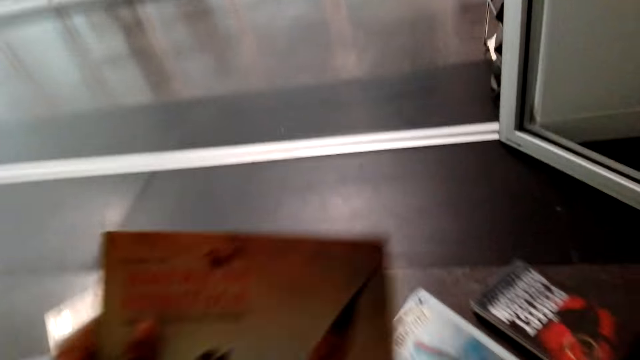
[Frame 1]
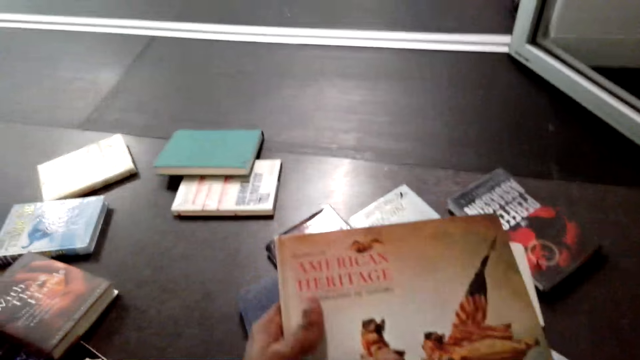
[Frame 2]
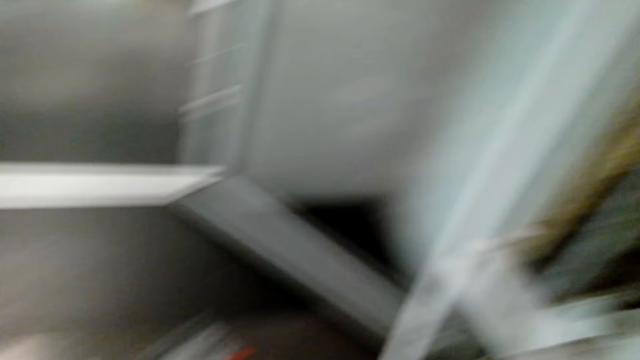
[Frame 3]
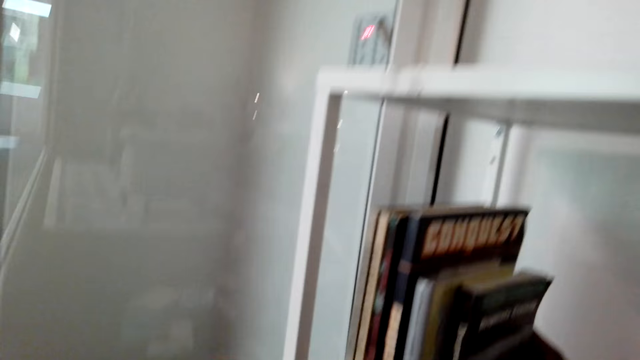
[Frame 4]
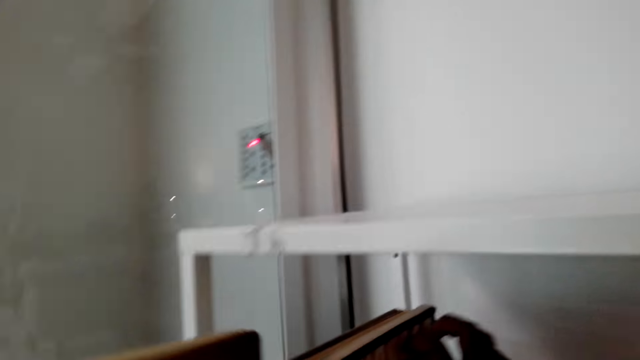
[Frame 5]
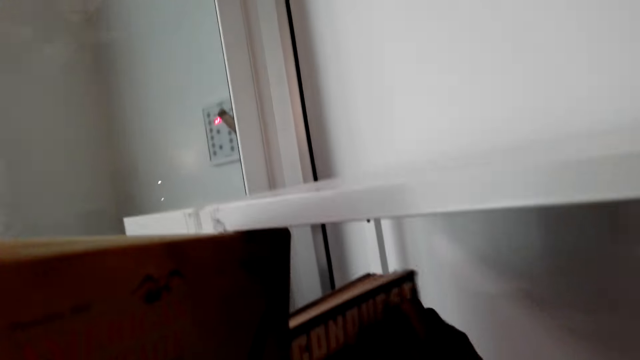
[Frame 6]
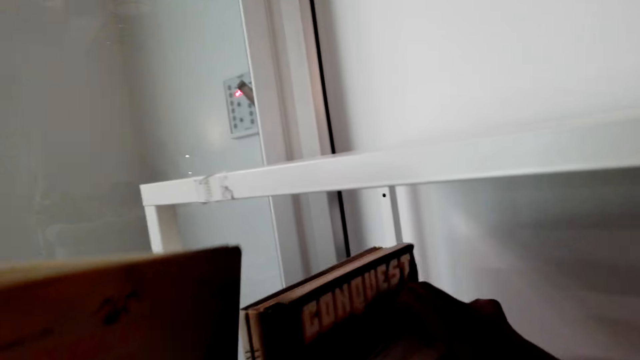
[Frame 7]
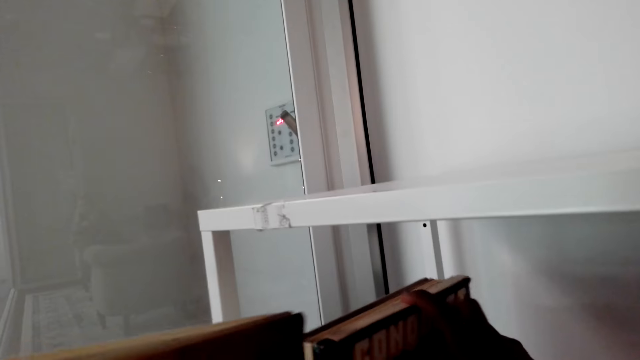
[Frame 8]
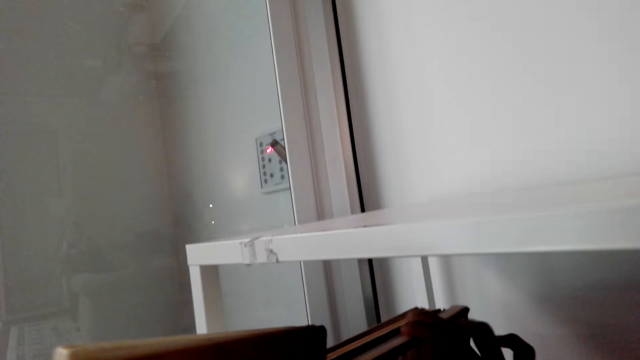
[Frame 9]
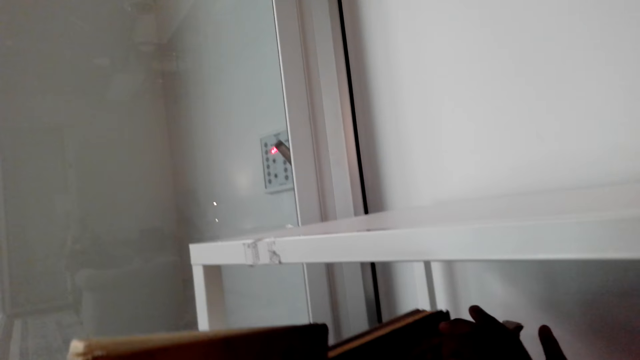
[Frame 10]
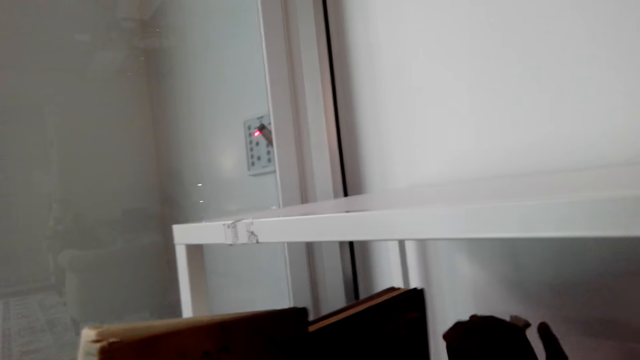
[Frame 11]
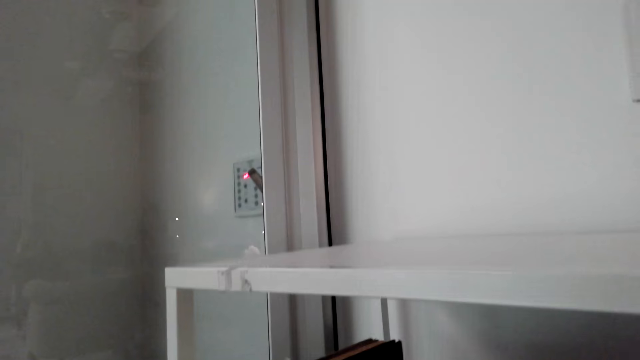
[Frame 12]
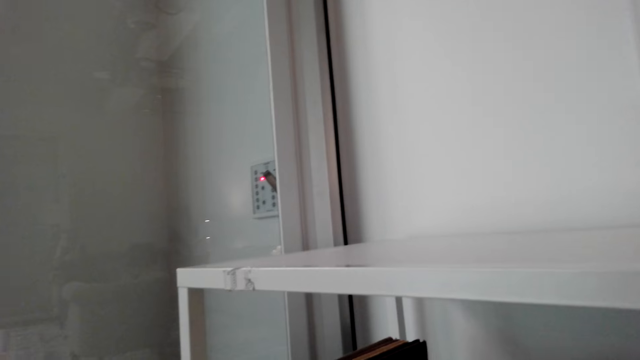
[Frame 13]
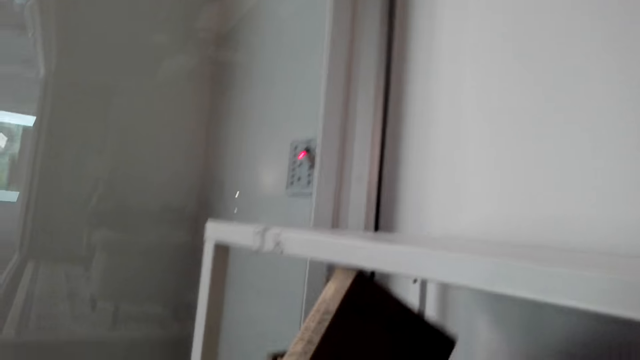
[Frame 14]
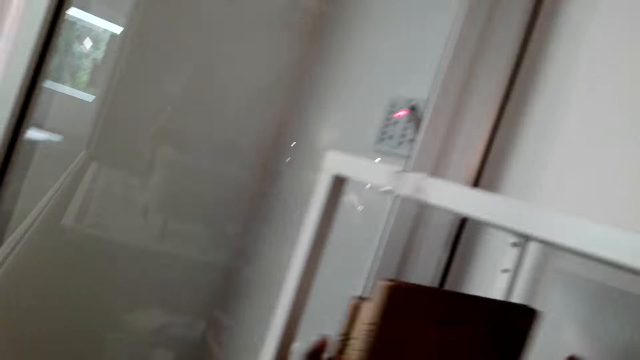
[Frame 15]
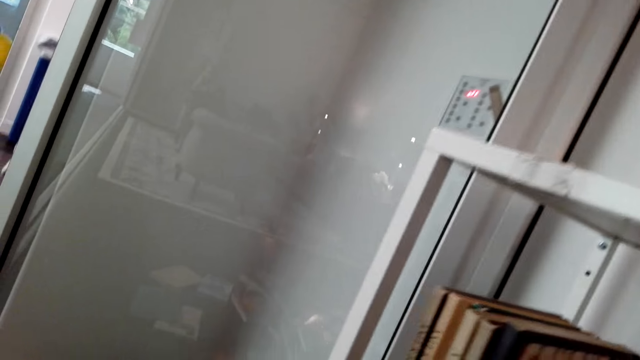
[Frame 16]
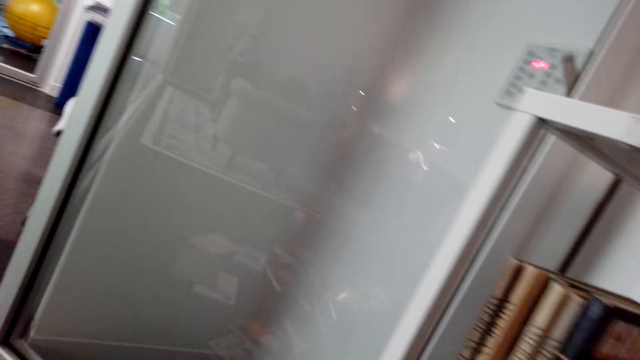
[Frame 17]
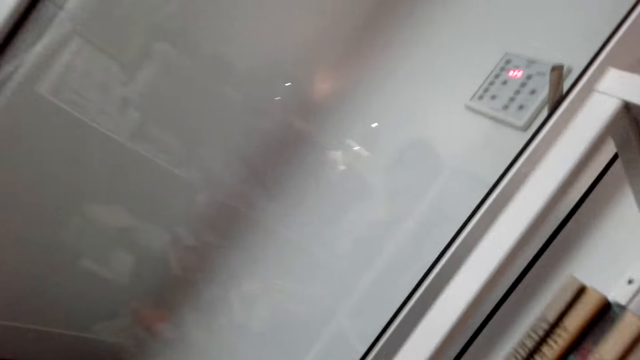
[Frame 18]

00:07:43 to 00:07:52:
The camera wearer takes novels from the floor. They arrange the novels in the book cabinet.

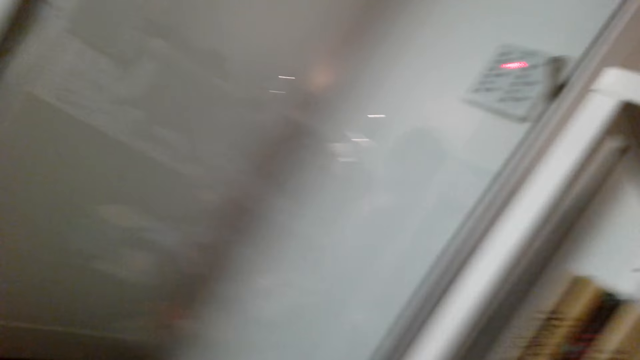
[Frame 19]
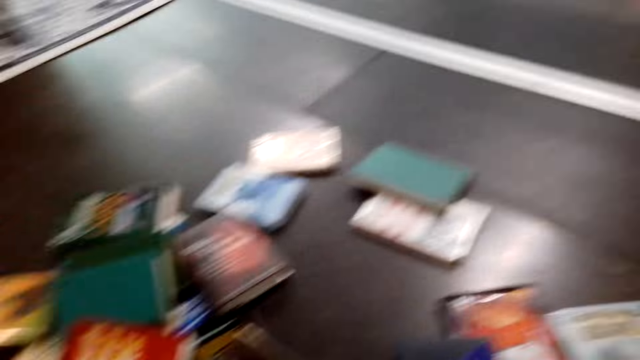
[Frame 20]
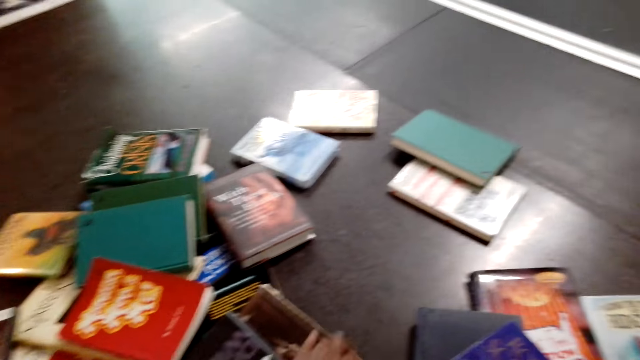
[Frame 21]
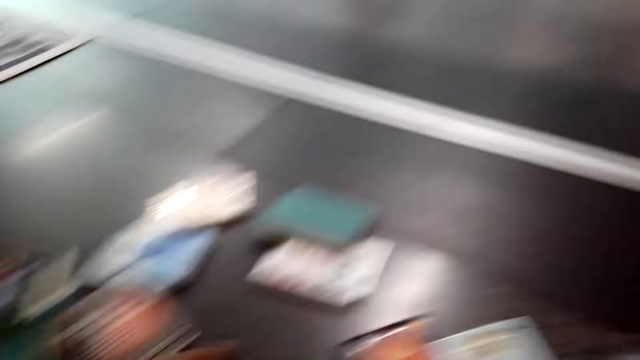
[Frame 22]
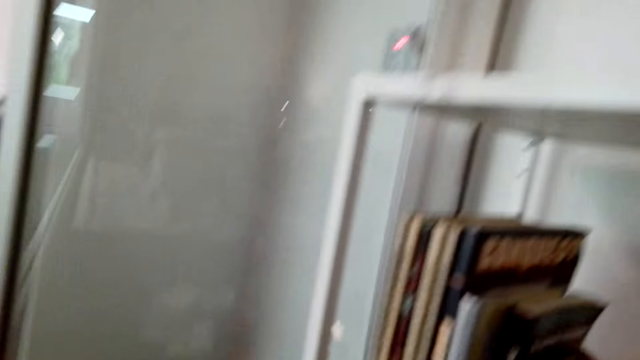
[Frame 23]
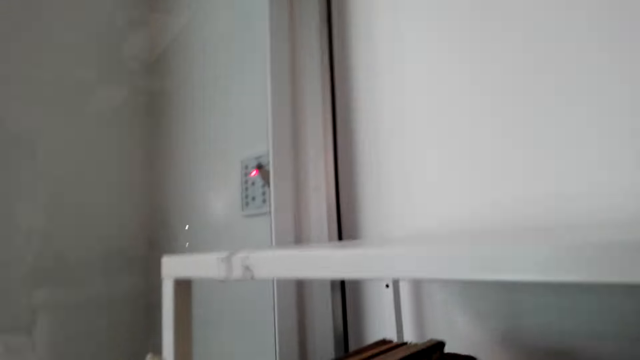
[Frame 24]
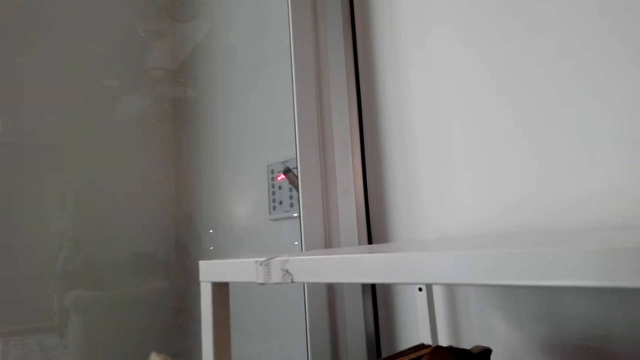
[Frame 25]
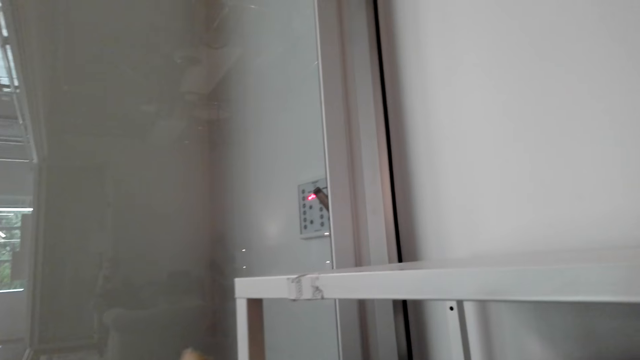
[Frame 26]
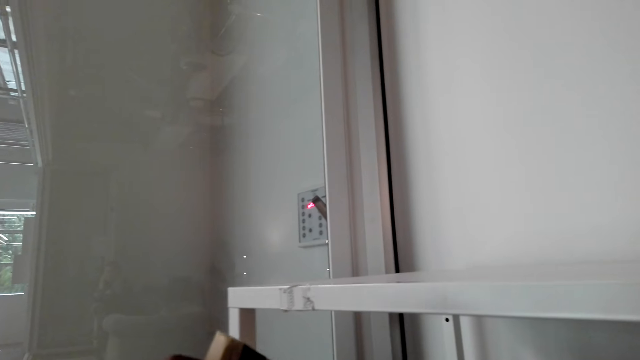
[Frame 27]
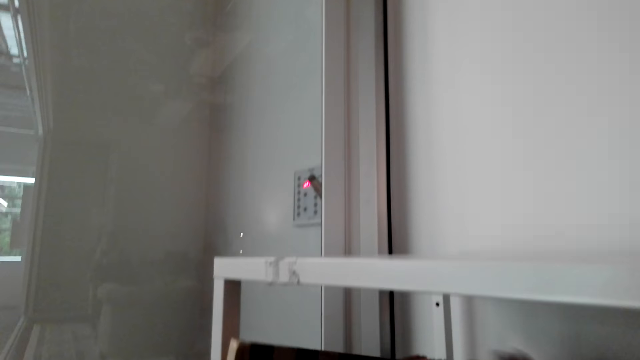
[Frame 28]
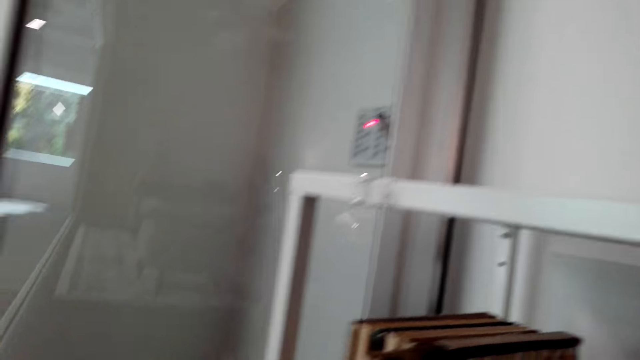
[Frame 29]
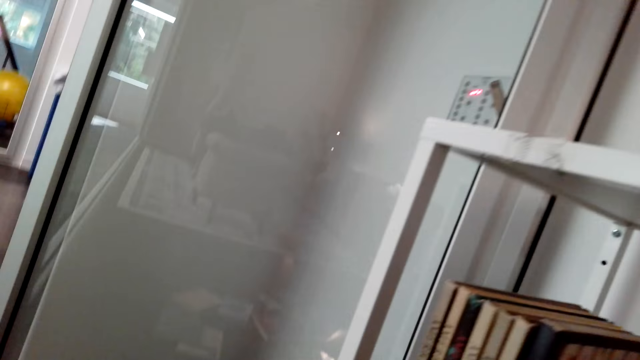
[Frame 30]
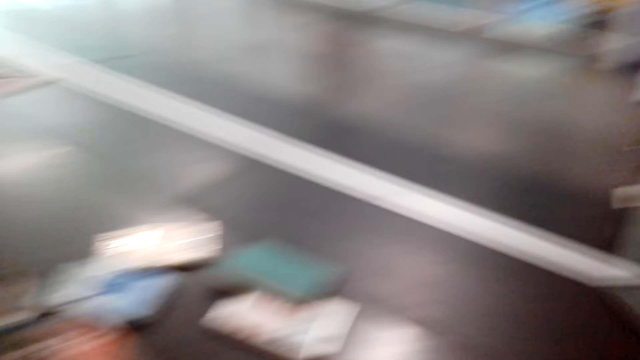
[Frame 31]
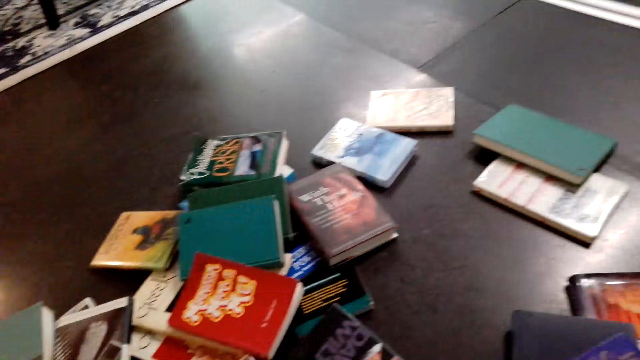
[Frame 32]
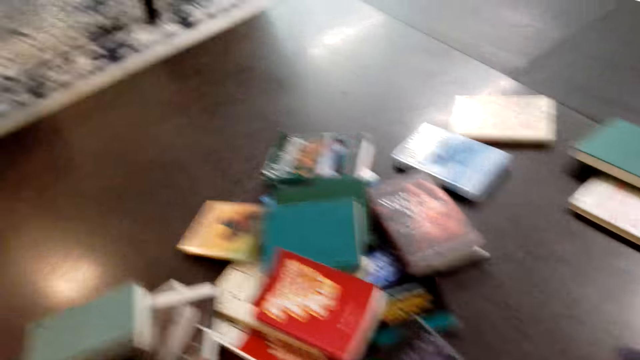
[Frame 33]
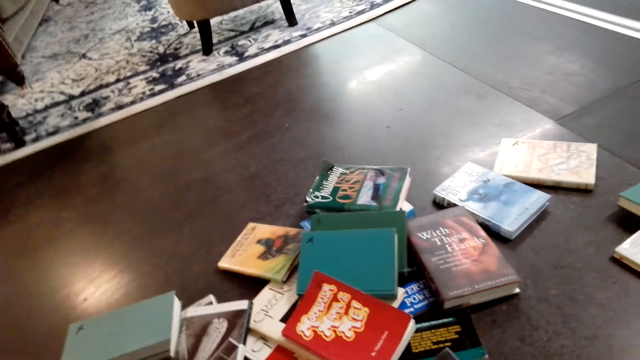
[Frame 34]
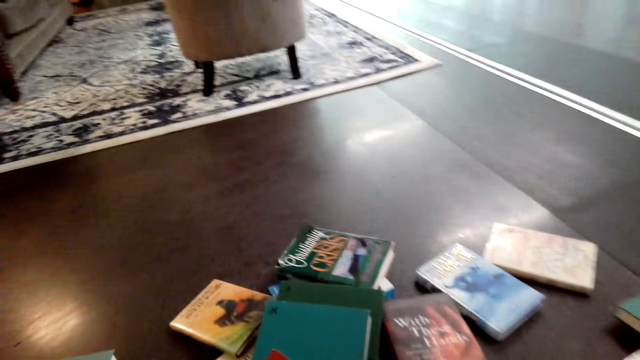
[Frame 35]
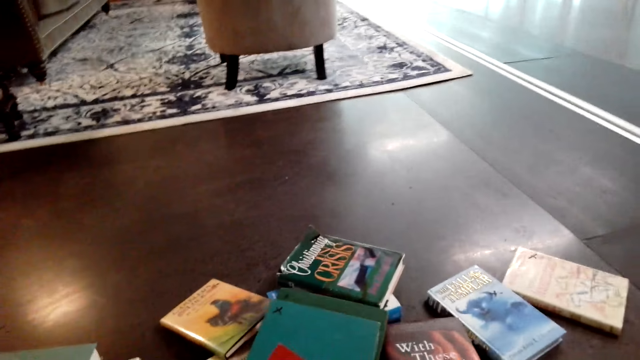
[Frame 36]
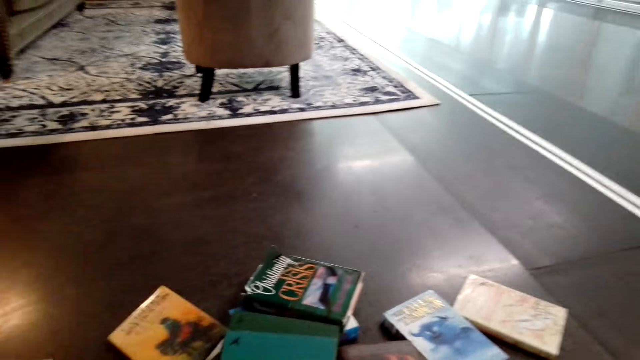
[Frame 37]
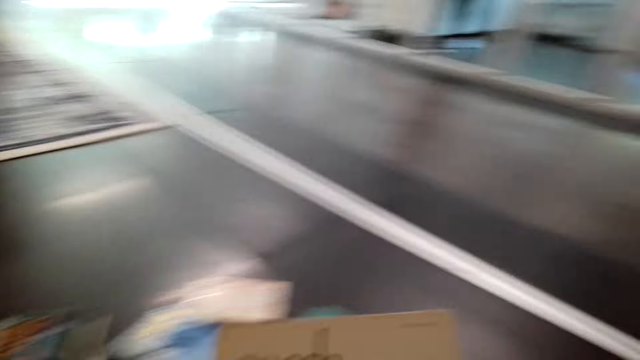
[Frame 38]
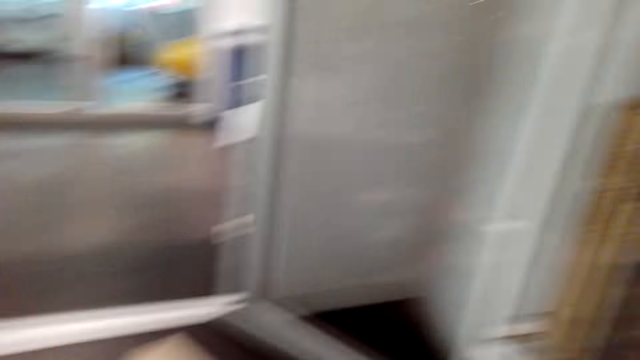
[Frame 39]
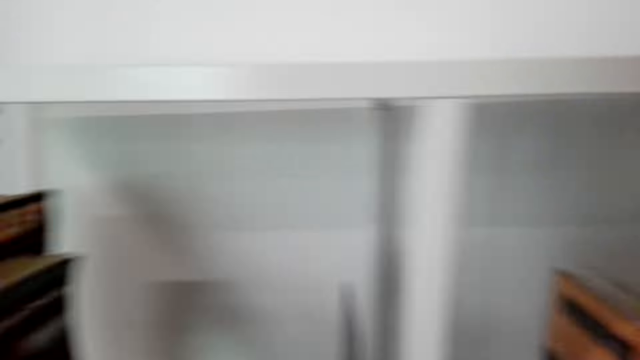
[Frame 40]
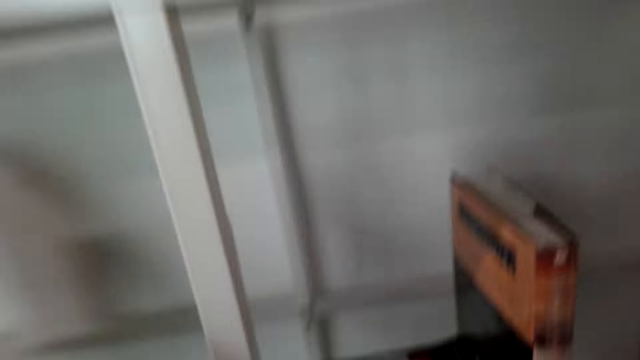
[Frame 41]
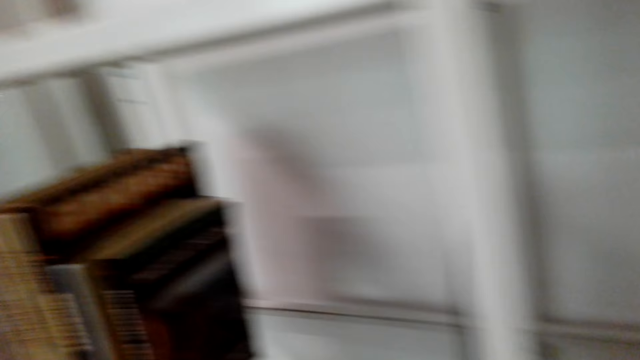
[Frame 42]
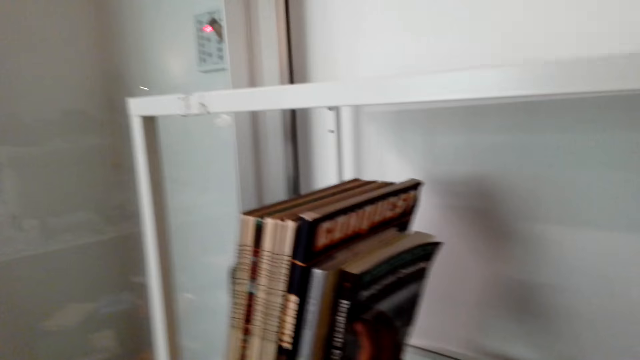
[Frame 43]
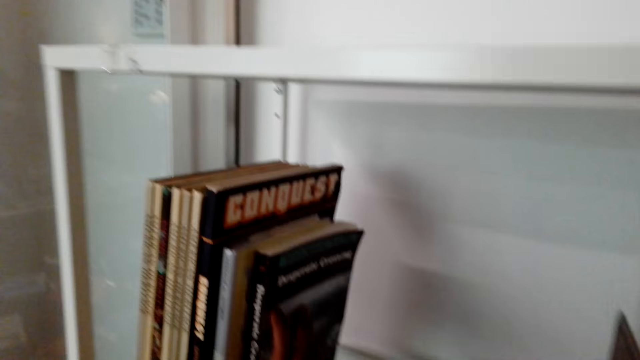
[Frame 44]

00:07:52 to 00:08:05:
The camera wearer takes more novels on the floor. They look at the book on the floor. They look at it again. They arrange the novels in the book cabinet. They look at the book on the floor again. They take more novels on the floor and arrange the novels in the book cabinet.
